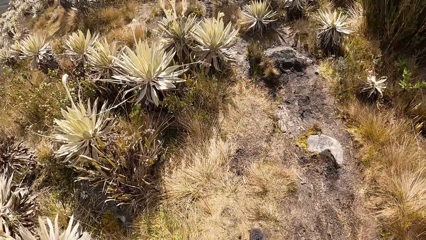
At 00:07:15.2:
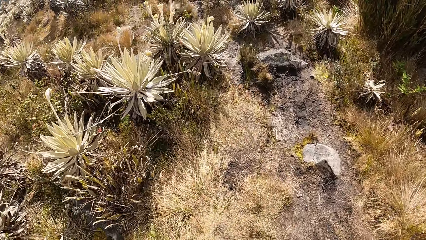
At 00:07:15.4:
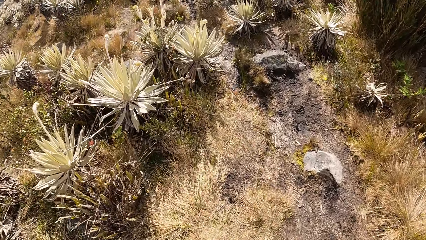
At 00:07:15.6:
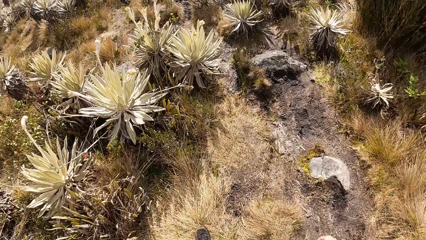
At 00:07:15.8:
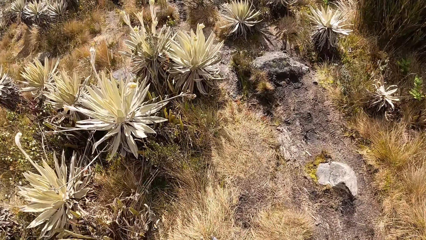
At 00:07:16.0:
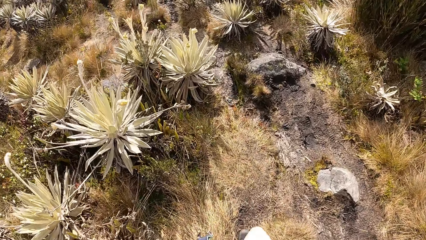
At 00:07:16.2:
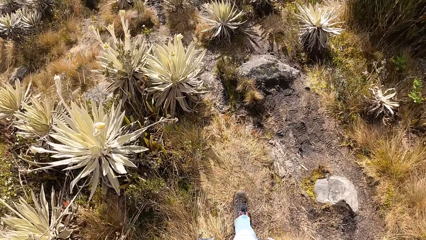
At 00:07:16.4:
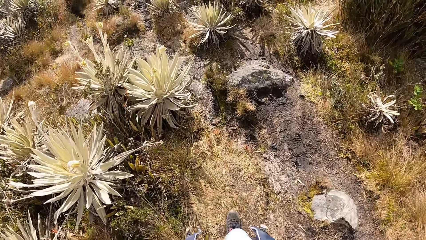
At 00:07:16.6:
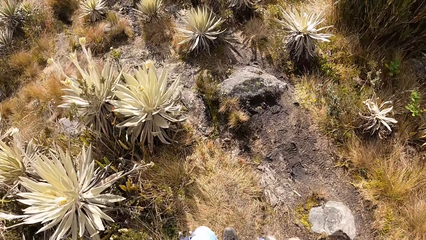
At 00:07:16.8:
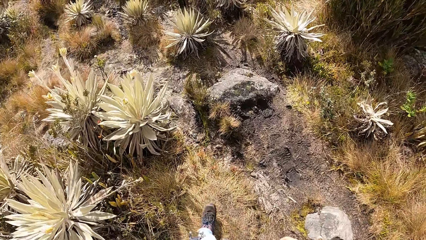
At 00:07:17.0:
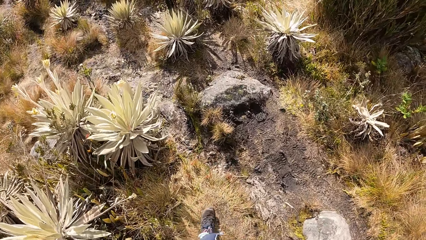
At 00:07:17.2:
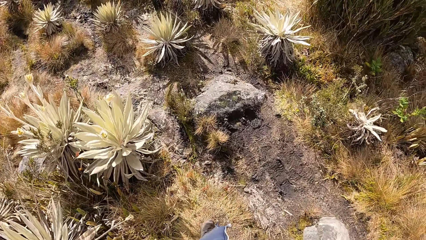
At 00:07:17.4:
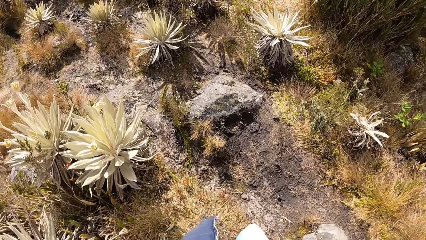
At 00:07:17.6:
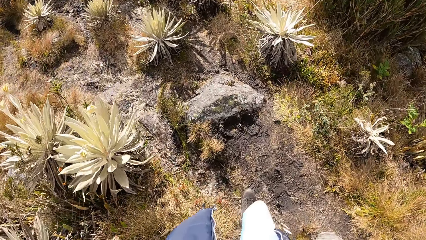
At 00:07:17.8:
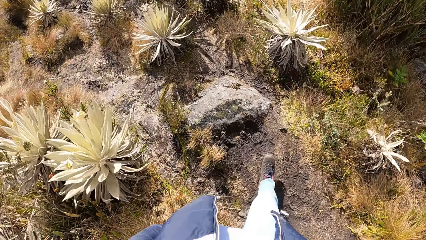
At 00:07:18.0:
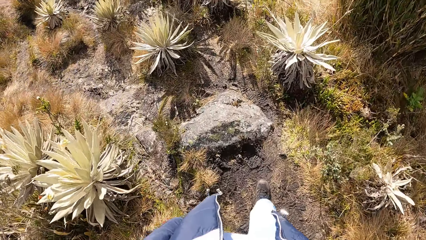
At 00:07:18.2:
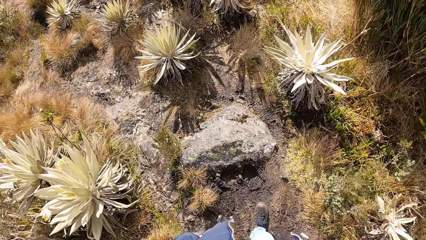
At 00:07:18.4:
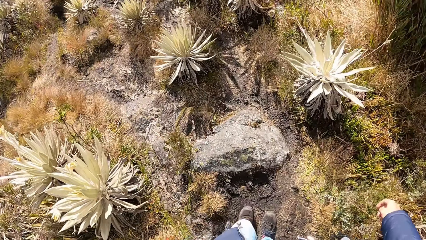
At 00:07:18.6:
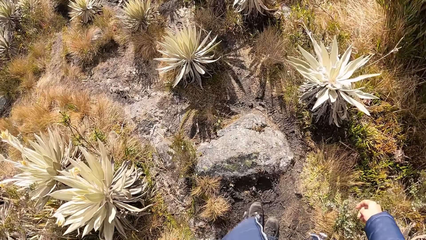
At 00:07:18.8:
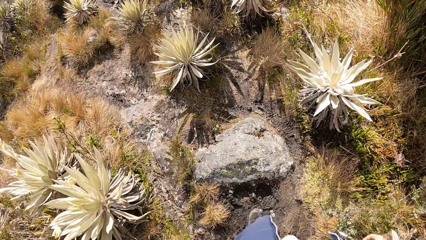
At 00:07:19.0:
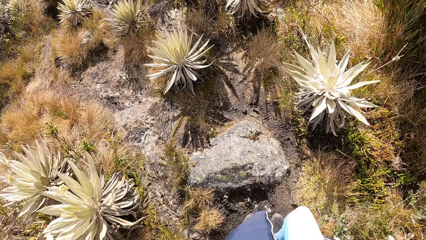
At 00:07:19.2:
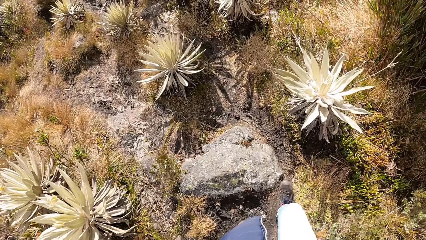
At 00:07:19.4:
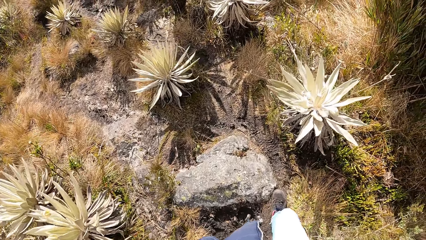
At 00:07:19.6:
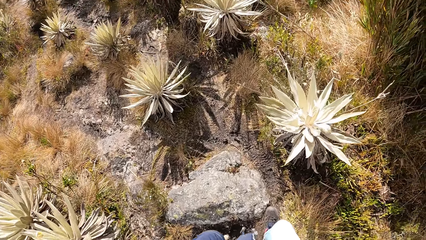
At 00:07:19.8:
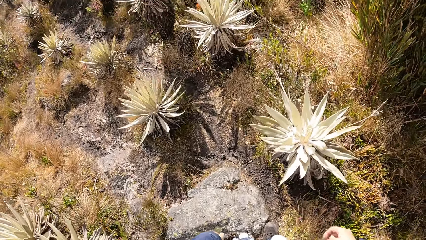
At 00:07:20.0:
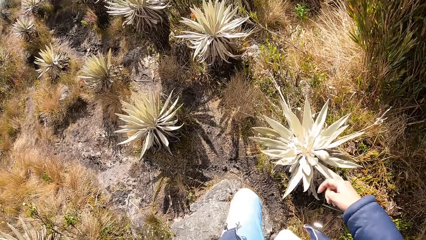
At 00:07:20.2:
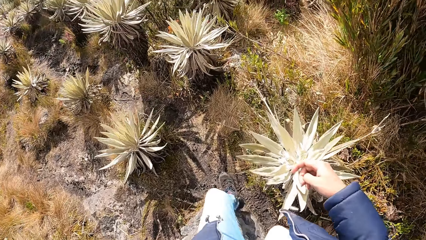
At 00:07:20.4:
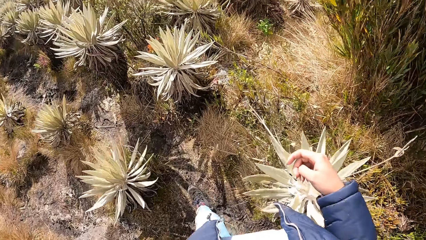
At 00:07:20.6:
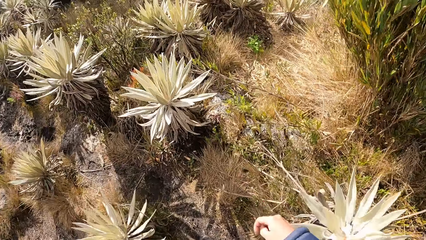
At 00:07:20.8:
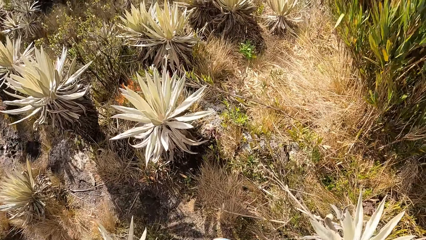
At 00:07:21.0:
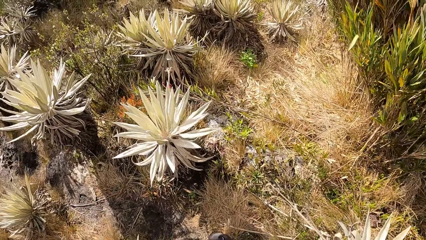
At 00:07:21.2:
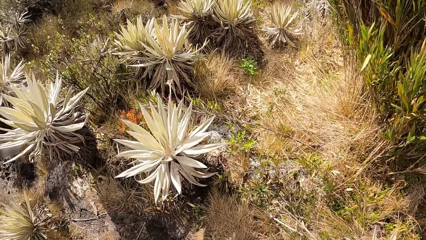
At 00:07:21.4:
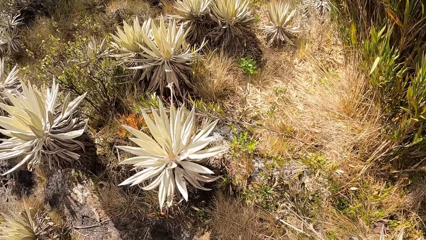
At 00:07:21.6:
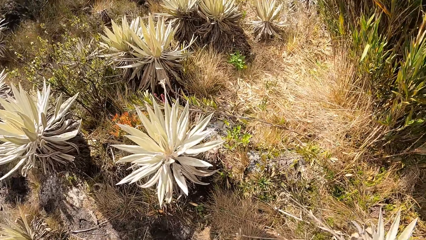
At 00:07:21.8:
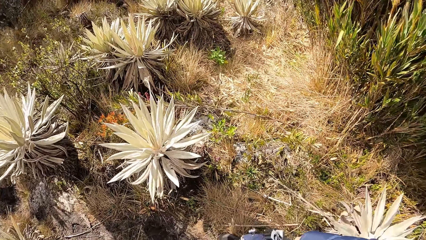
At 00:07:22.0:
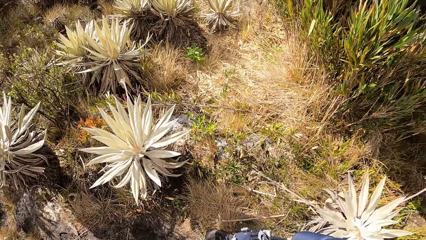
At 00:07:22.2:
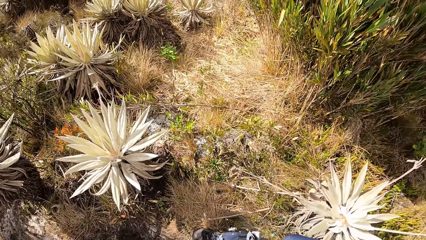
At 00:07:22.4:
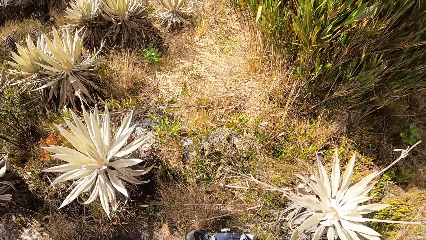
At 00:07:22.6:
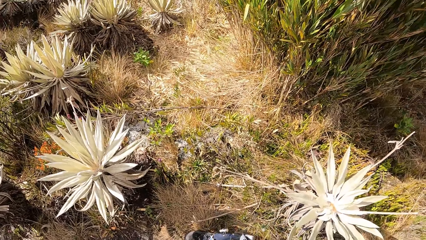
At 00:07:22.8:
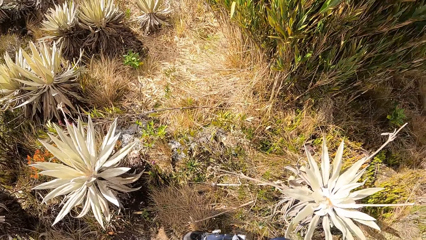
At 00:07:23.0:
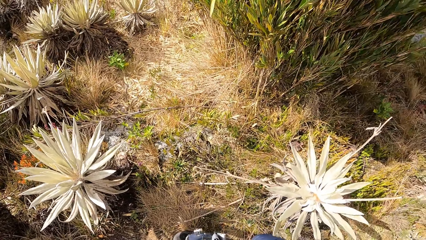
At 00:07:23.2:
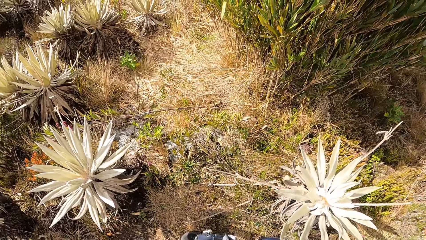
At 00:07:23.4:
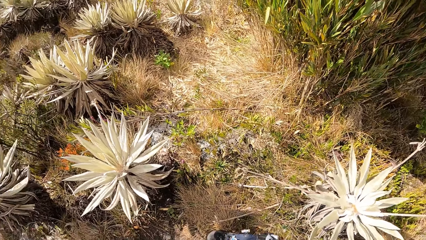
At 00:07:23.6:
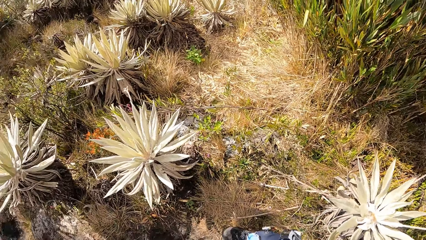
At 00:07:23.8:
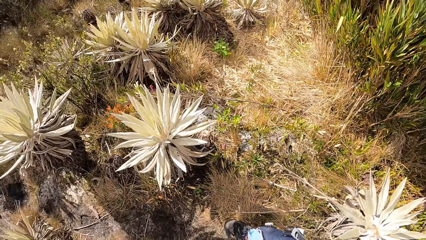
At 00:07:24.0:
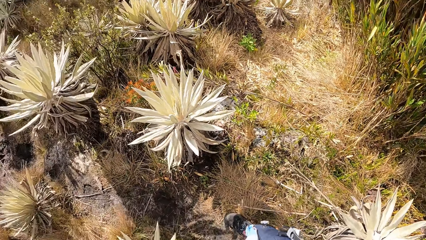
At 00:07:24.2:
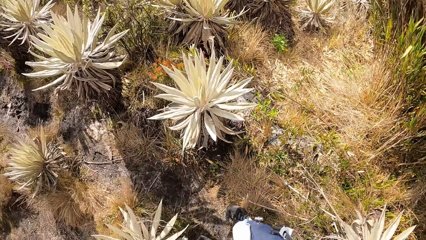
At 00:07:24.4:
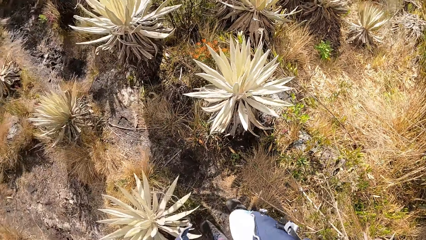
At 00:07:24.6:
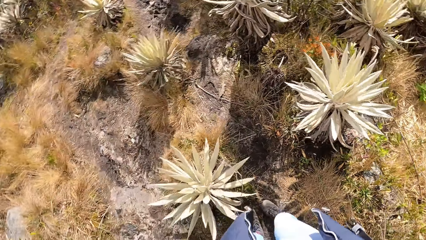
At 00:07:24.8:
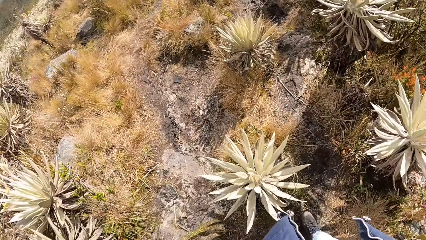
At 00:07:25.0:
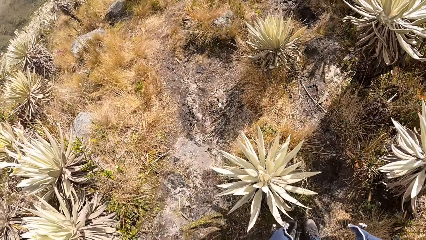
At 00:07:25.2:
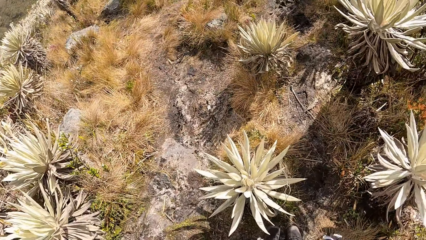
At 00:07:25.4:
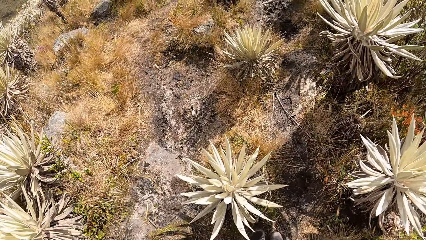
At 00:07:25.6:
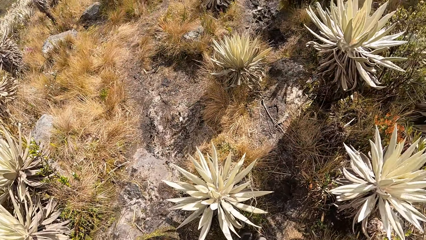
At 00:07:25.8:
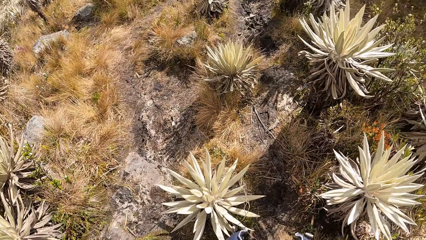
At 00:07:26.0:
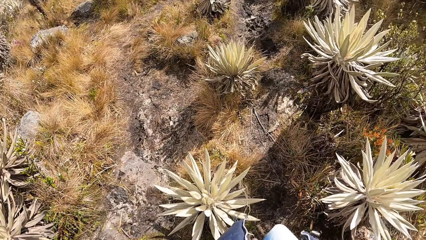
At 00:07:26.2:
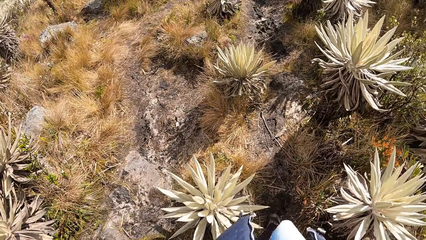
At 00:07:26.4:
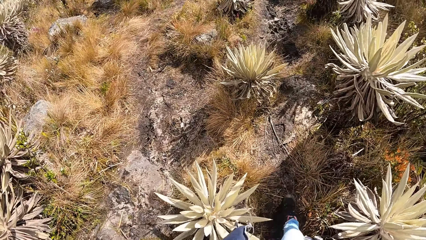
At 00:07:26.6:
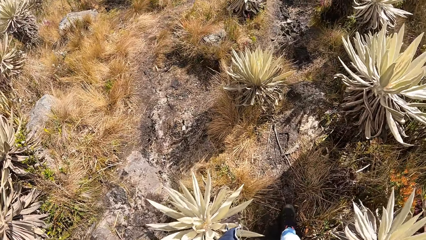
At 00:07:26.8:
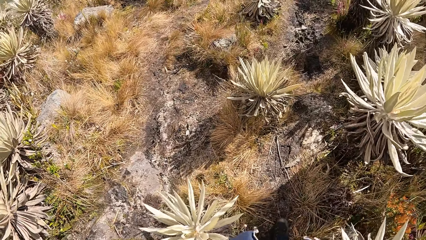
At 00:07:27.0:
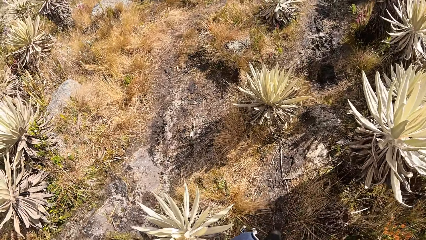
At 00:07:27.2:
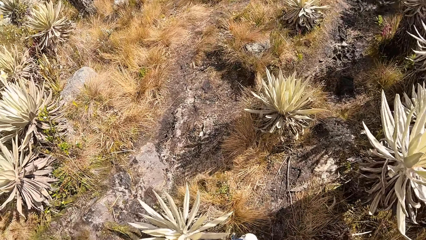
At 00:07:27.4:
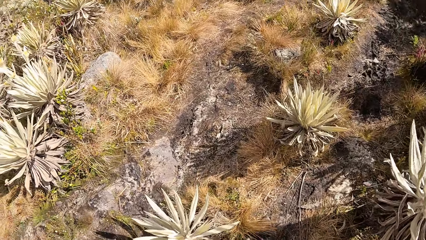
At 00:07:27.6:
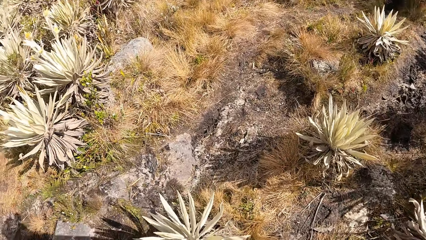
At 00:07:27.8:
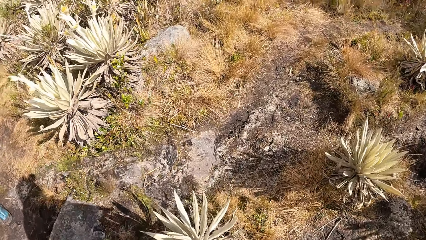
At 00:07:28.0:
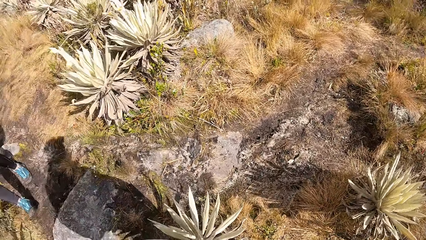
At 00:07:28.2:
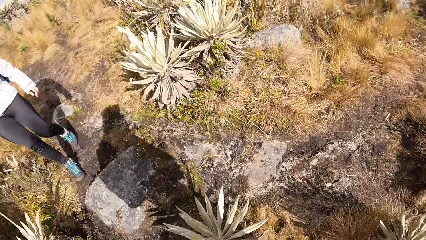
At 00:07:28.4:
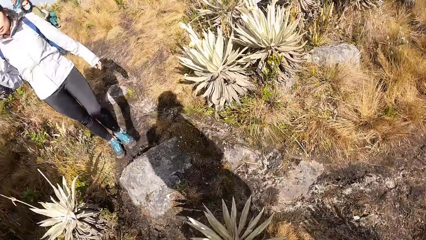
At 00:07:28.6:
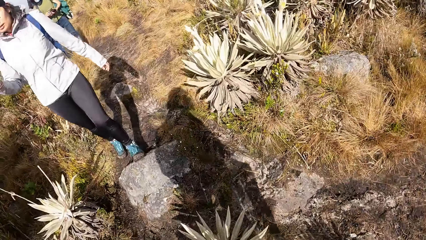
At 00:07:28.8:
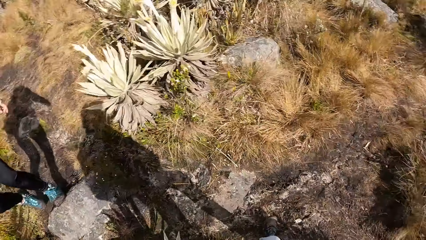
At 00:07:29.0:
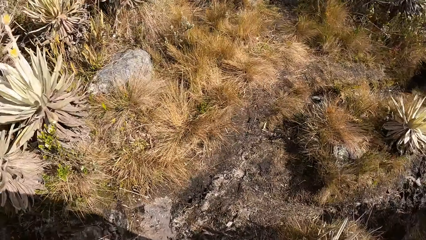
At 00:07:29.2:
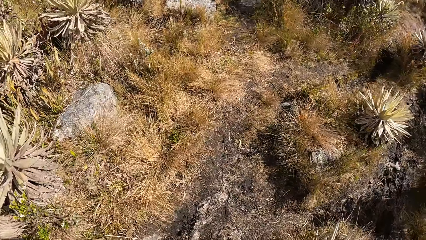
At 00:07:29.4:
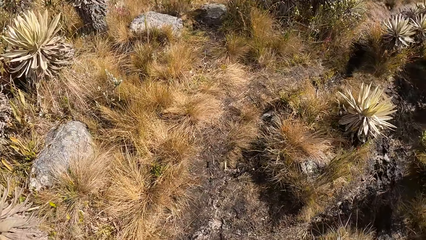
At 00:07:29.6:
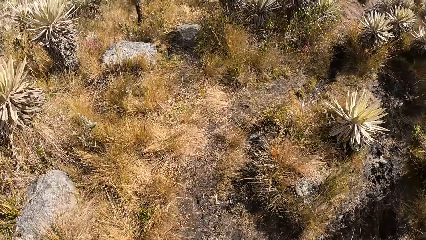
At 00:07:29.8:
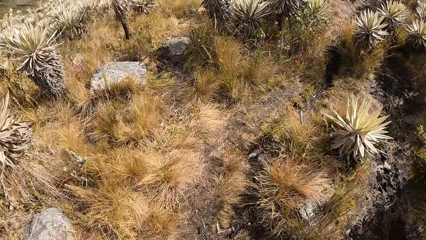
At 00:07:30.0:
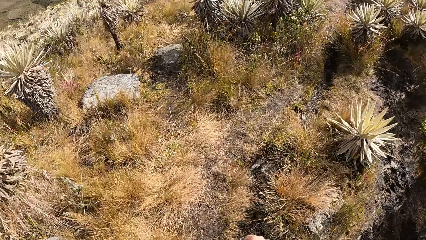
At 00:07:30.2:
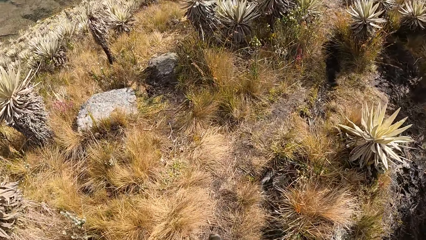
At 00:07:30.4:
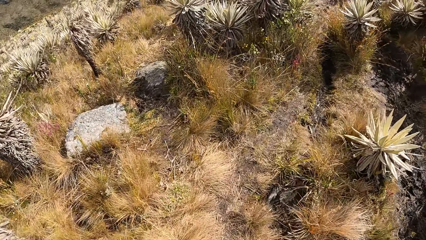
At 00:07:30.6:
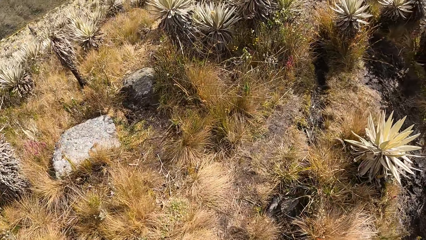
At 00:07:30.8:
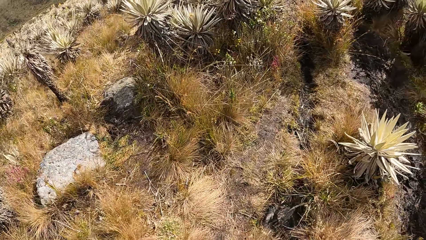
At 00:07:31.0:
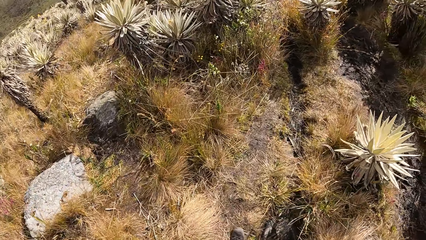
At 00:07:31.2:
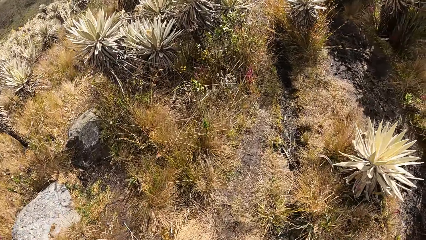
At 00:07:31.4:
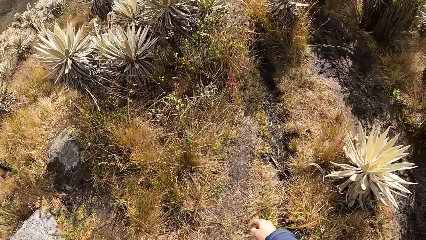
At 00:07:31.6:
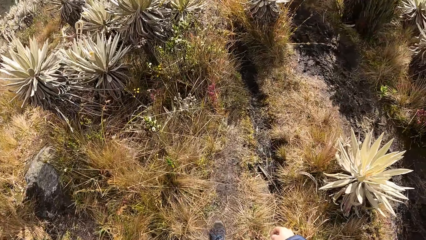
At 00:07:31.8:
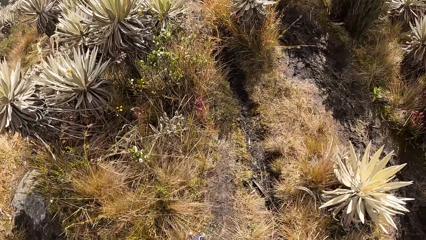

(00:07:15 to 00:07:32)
A woman walks.
